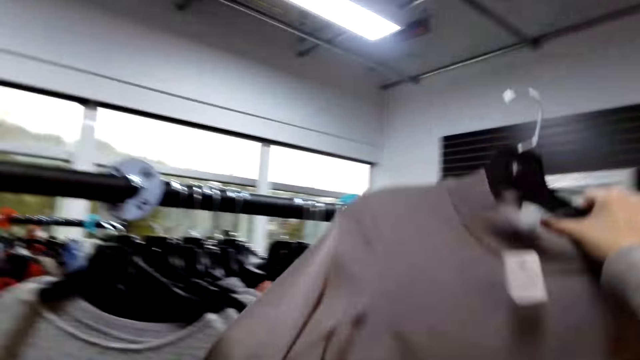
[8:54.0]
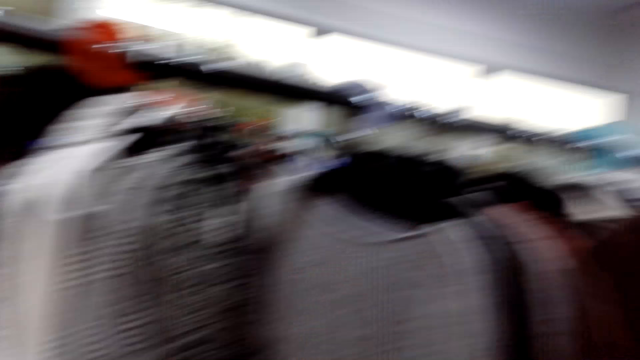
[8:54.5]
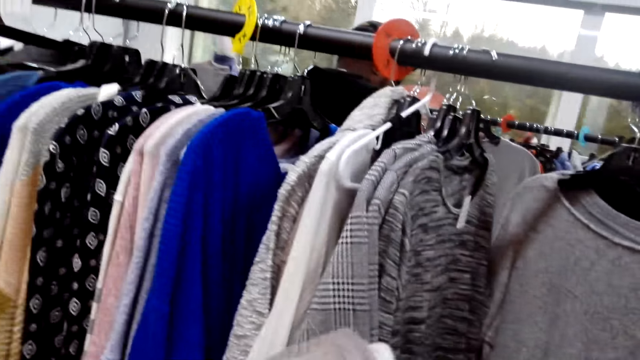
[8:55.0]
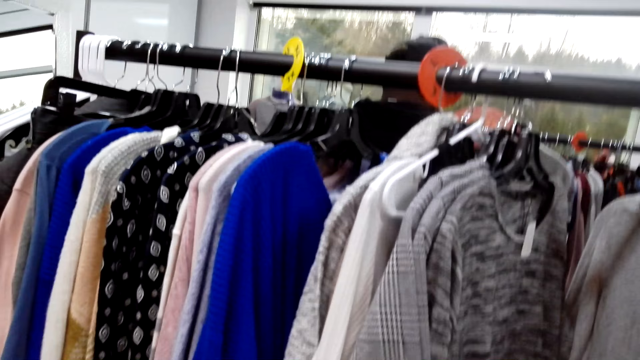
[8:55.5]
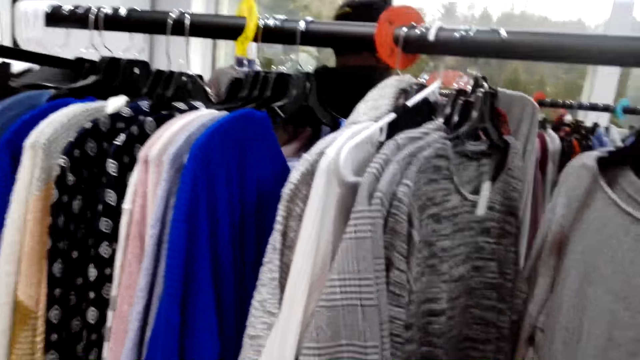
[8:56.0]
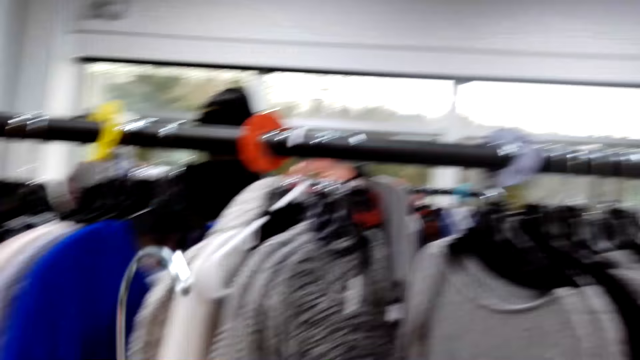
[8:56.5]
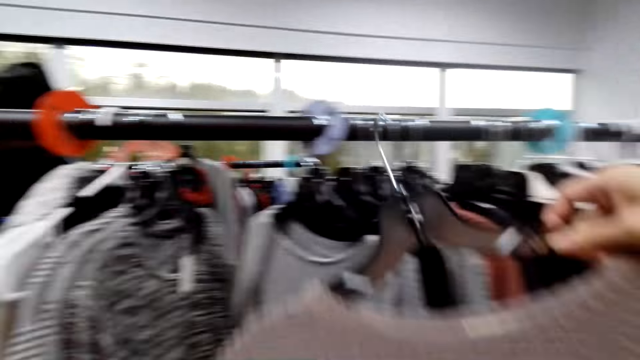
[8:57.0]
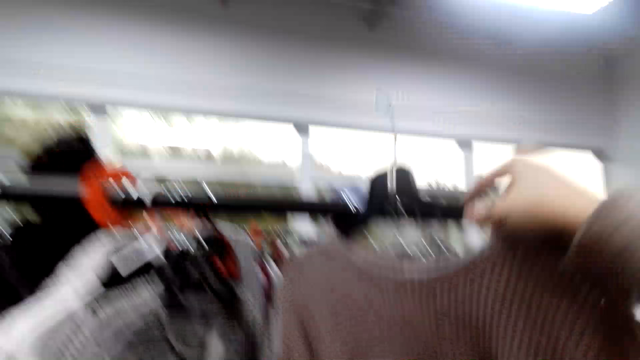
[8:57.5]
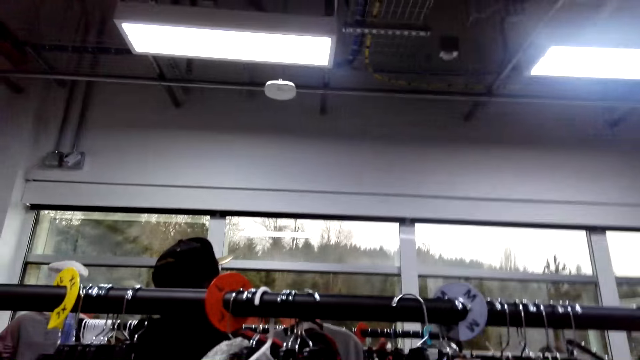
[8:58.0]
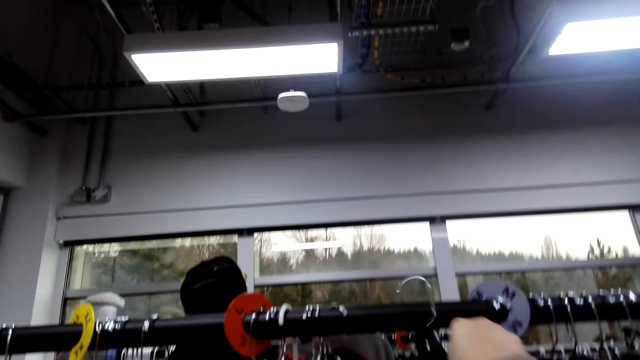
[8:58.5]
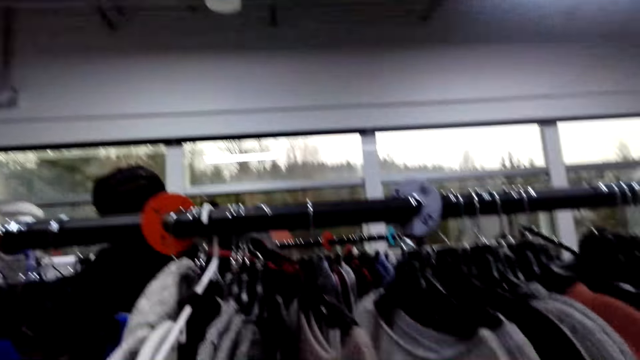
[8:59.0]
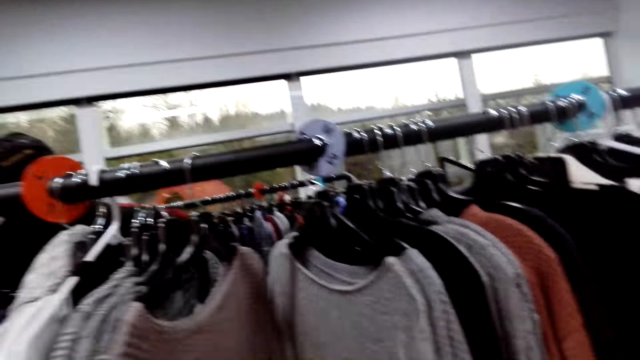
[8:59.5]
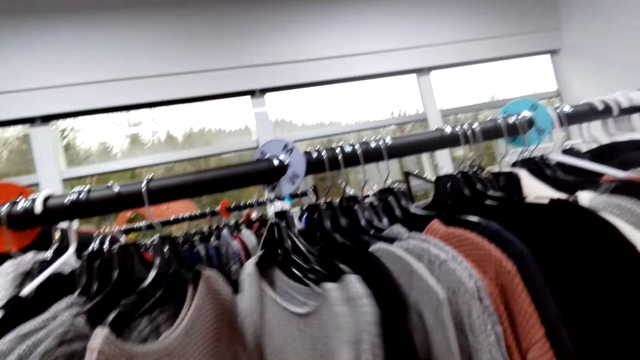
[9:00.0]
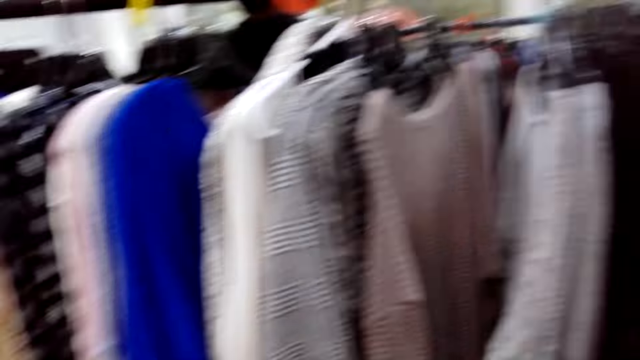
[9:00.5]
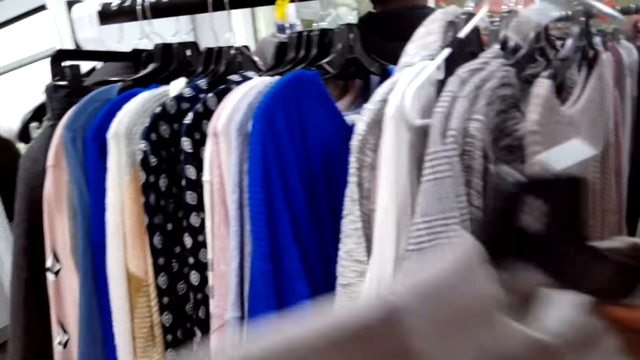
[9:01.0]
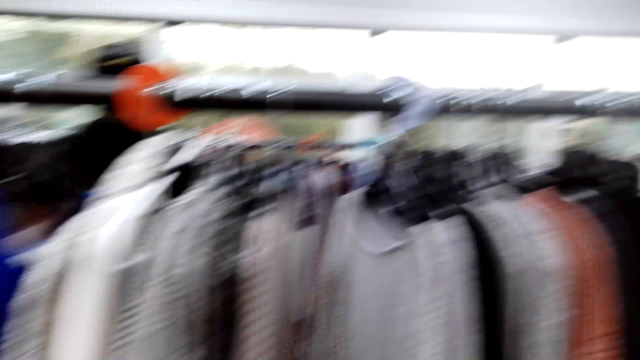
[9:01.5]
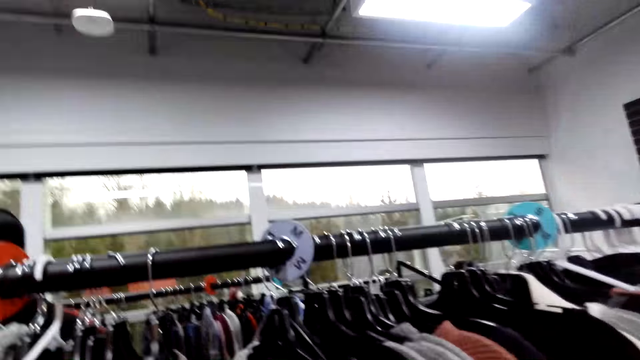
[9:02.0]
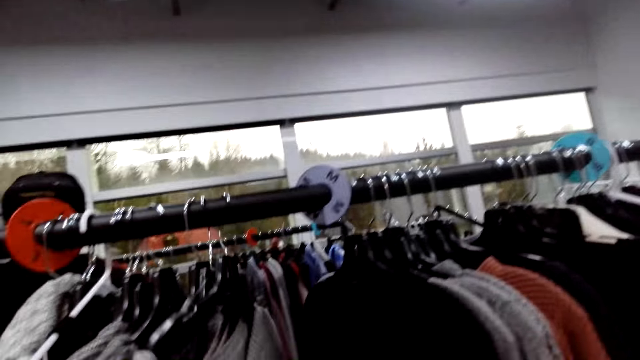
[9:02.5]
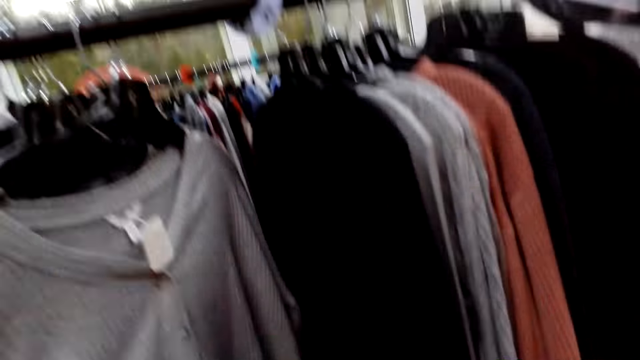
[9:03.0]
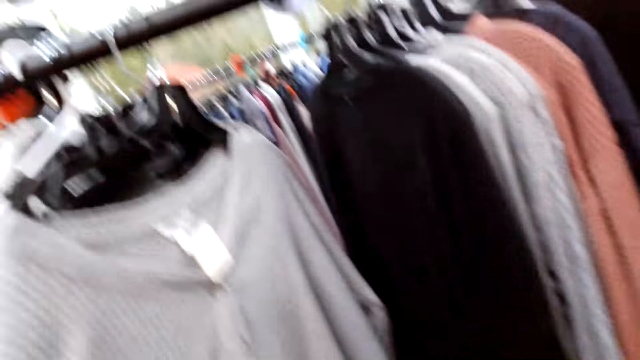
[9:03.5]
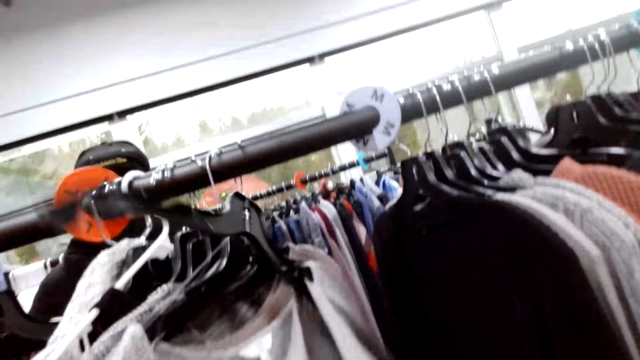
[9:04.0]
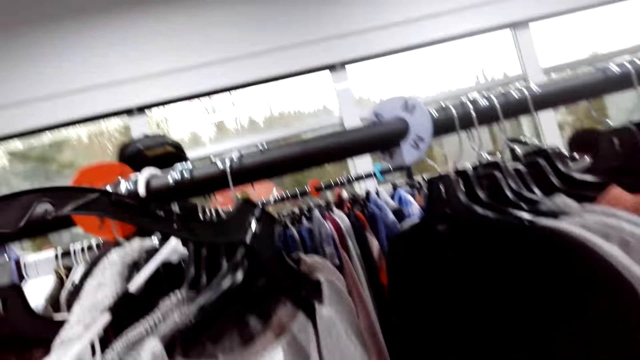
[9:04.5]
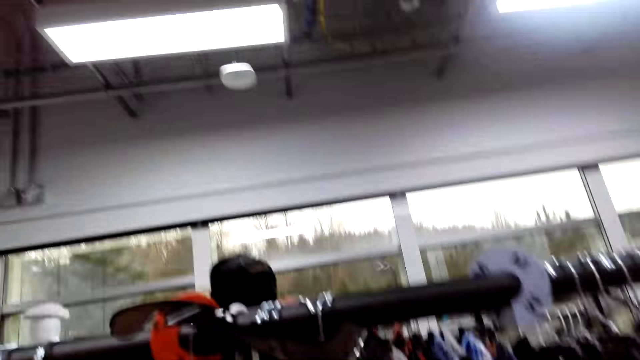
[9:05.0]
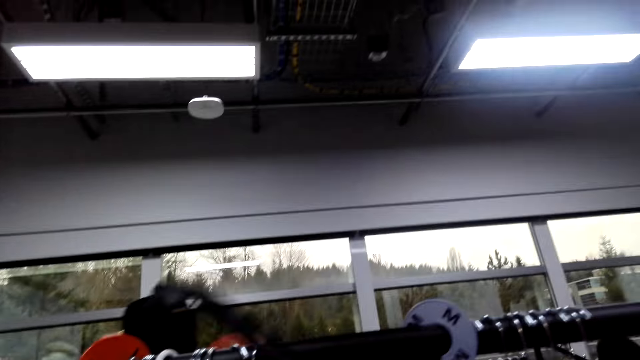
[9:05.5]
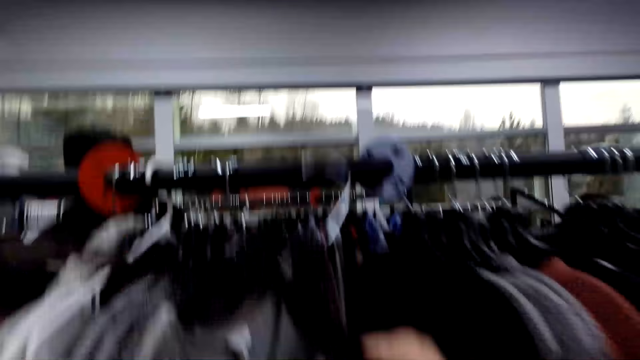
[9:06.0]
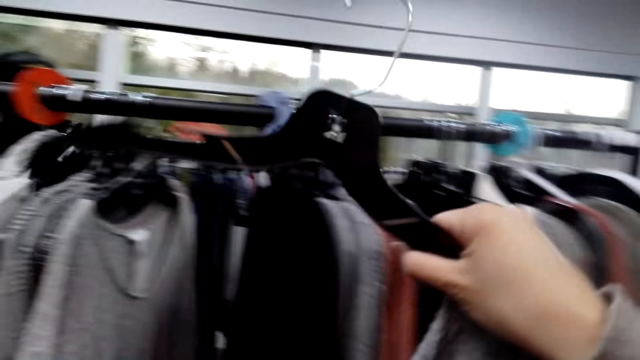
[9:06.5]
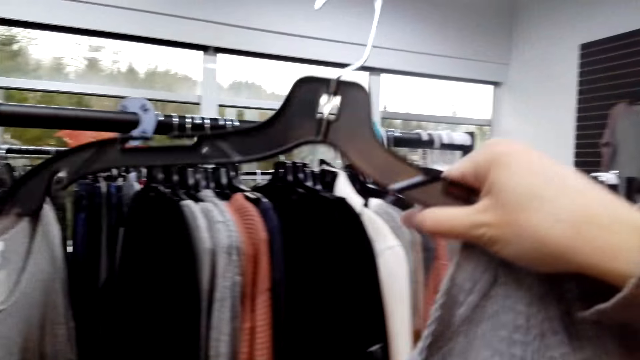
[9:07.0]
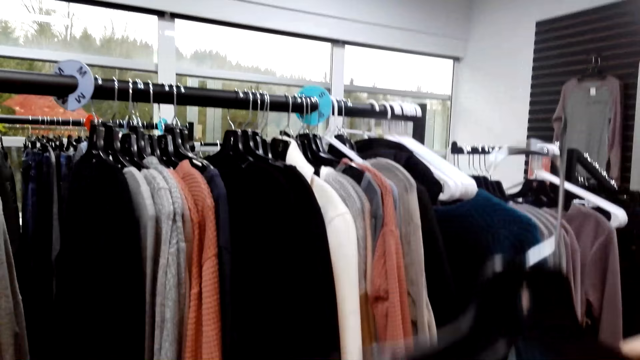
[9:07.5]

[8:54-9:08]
The camera wearer makes a step. They put the shirt or top on the cloth rack. They touch the tops. They select the shirts from the cloth rack. They pick the shirts from the cloth rack. They put the shirt on the cloth rack. They select the shirts from the cloth rack. They hold the top. They pick the shirts from the cloth rack.

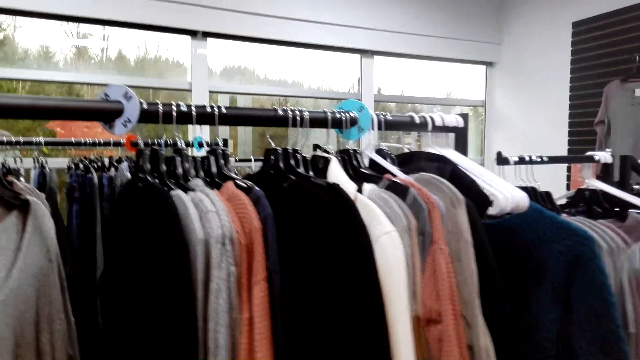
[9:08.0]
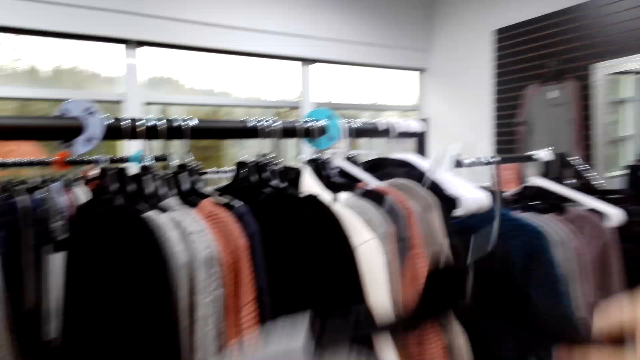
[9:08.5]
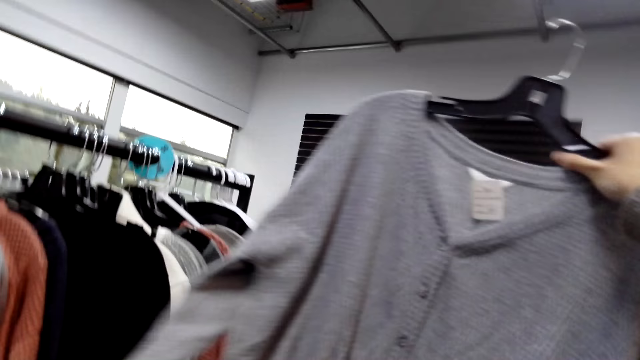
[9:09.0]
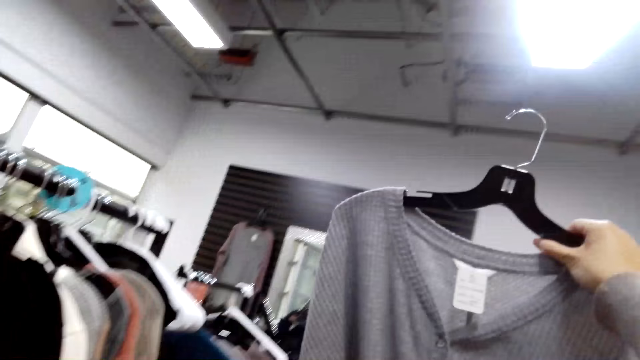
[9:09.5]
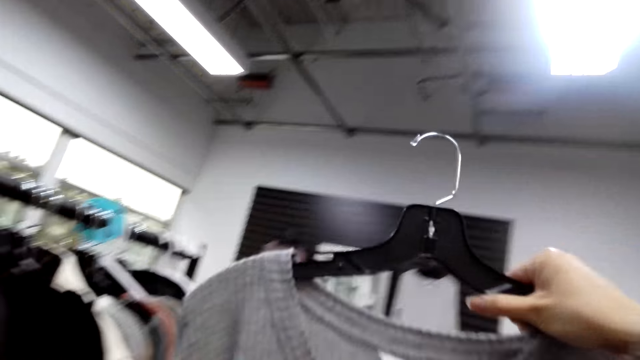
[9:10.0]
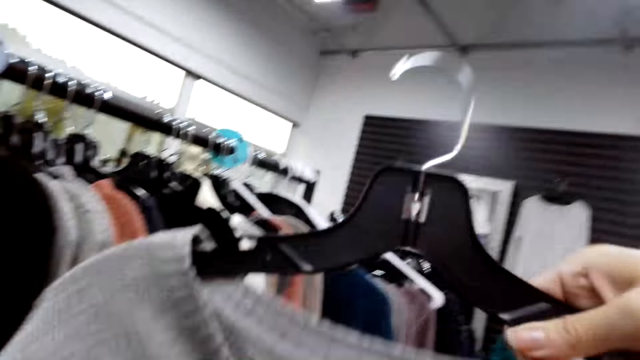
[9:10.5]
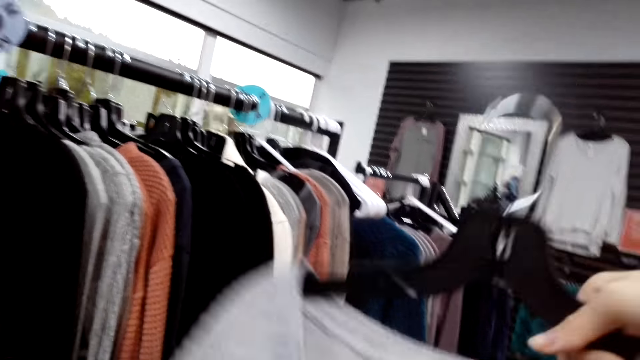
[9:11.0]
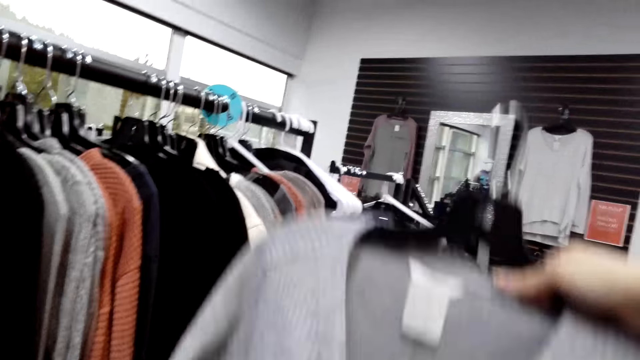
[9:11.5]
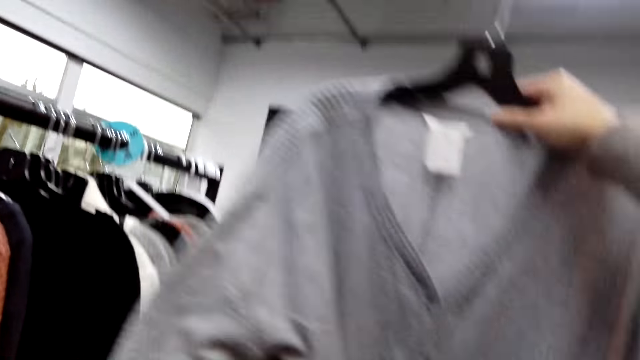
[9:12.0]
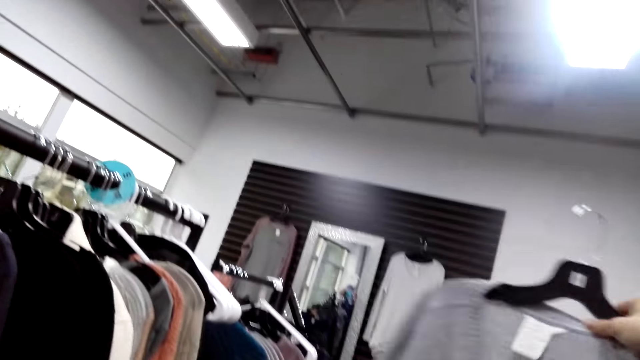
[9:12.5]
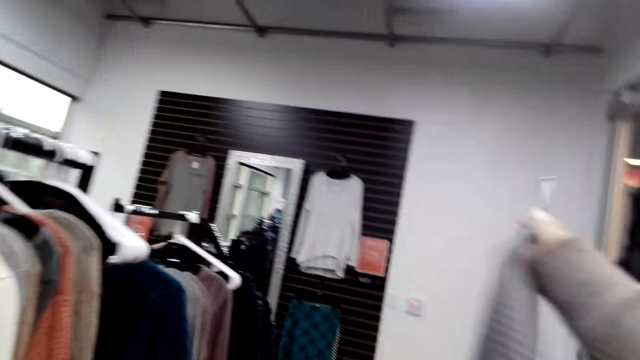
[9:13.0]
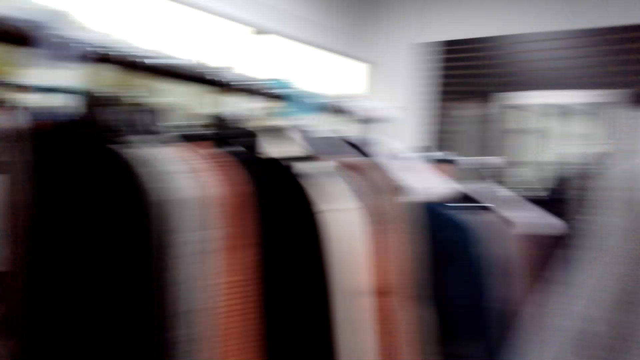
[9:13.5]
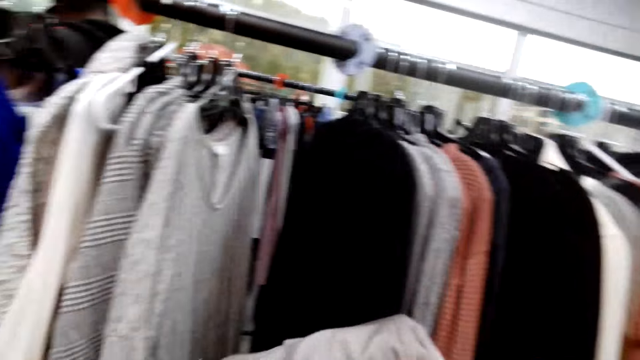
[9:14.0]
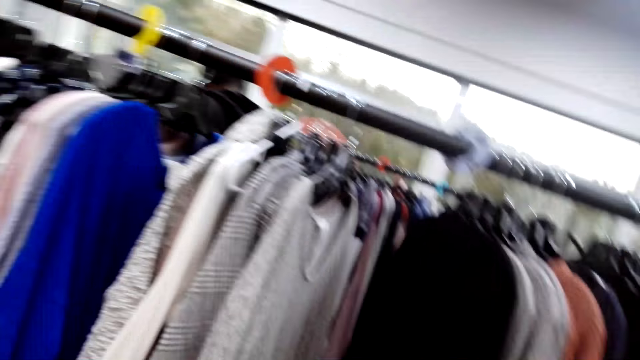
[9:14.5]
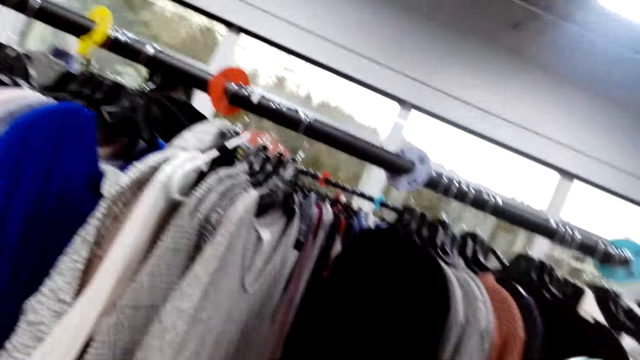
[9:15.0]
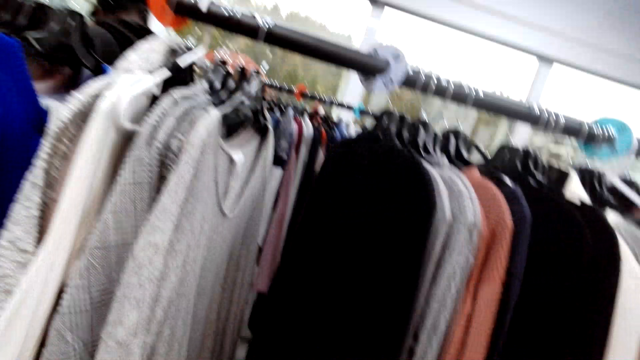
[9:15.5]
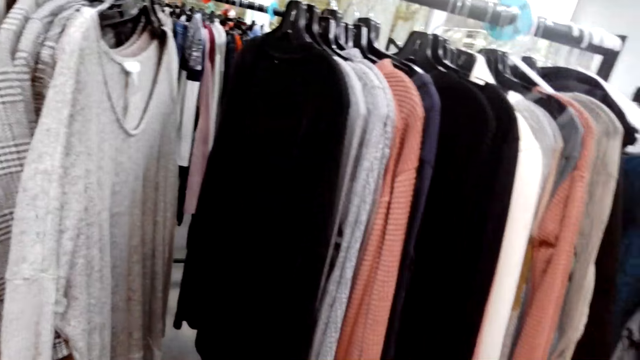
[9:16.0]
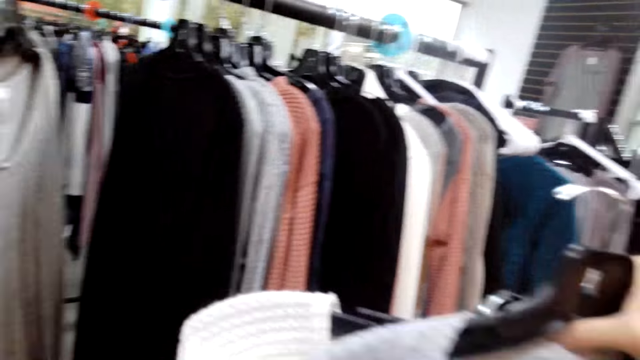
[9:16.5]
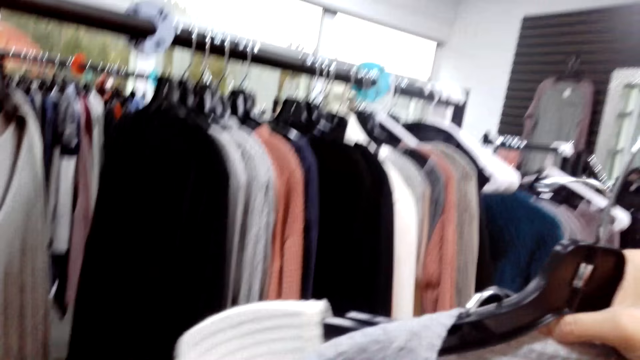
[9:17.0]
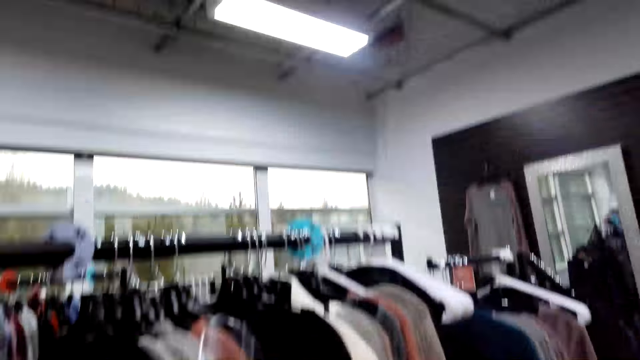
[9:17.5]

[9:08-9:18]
The camera wearer makes a step.
